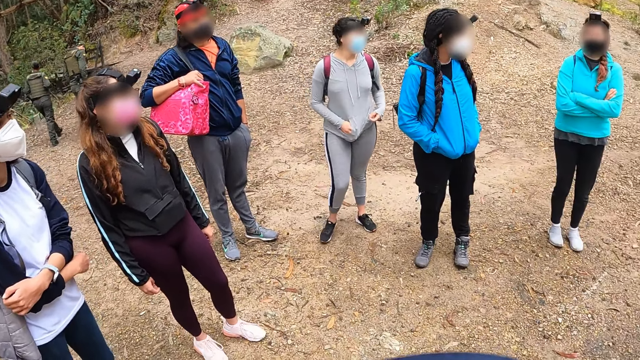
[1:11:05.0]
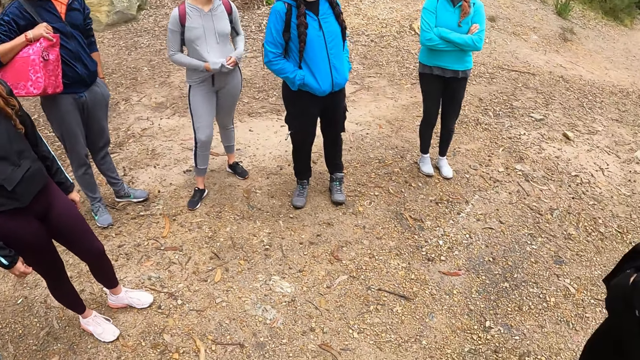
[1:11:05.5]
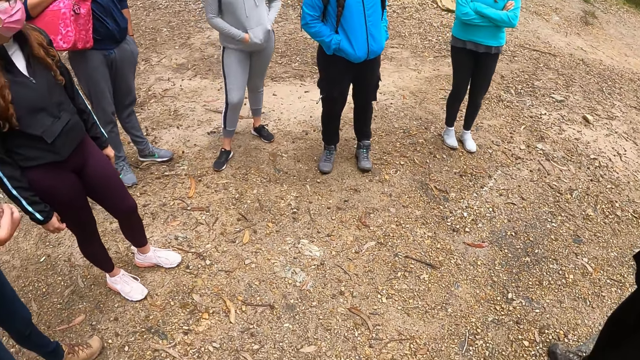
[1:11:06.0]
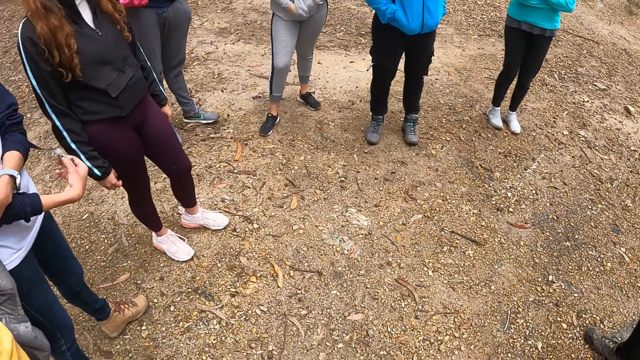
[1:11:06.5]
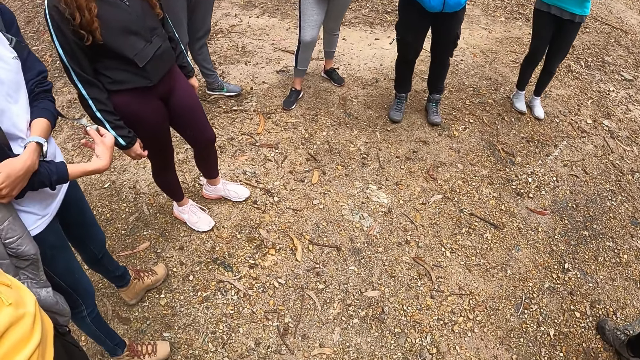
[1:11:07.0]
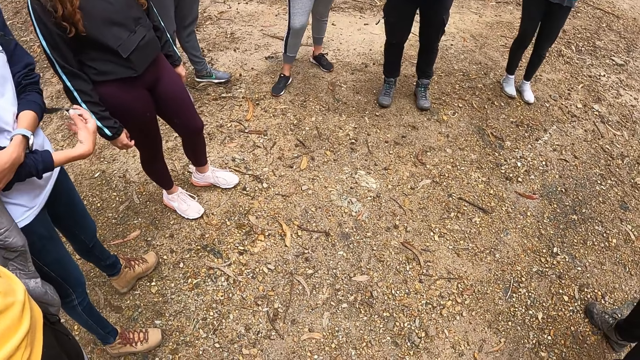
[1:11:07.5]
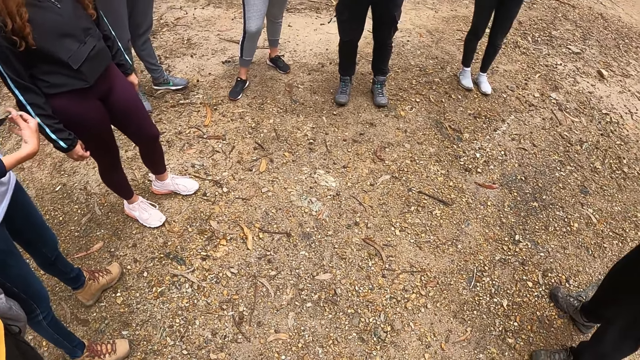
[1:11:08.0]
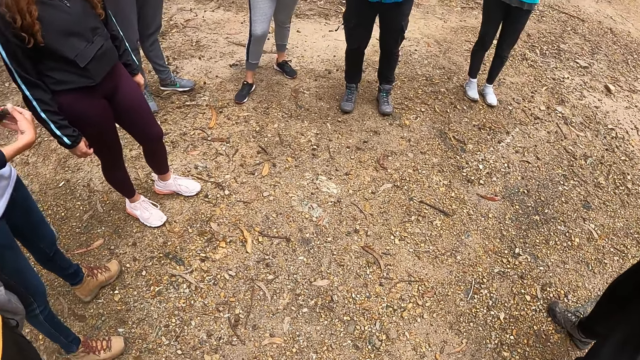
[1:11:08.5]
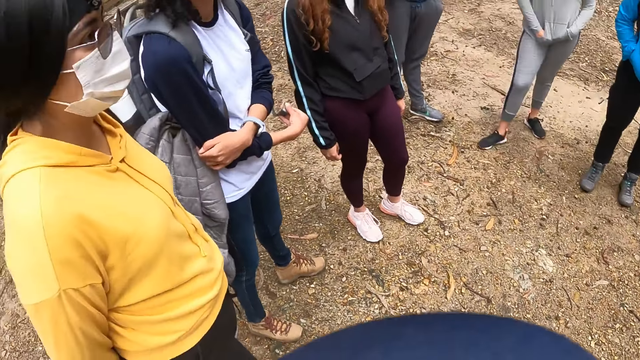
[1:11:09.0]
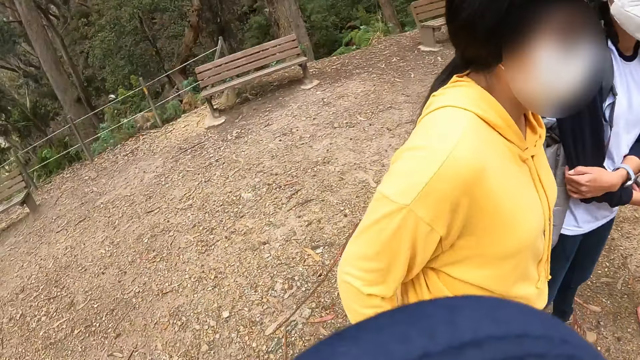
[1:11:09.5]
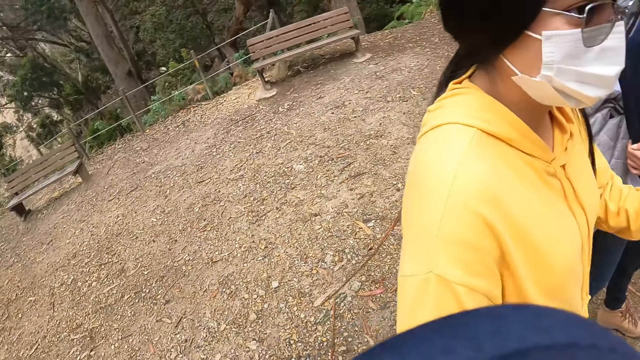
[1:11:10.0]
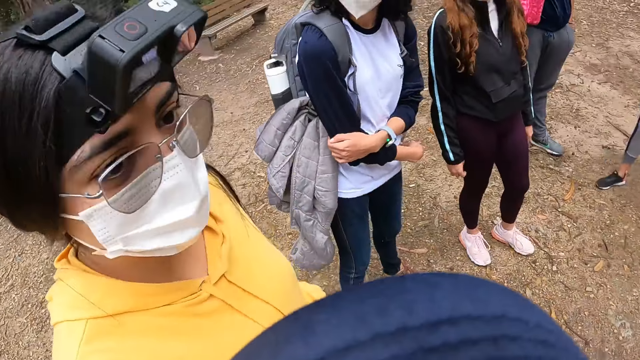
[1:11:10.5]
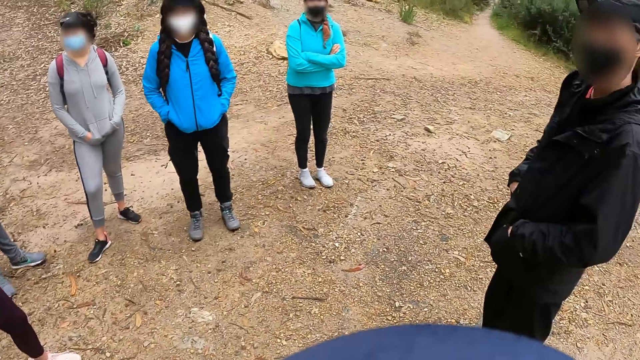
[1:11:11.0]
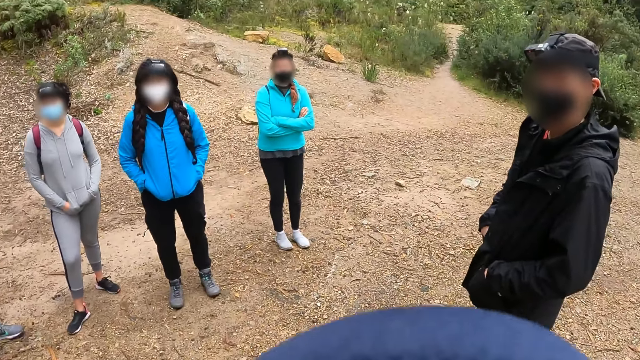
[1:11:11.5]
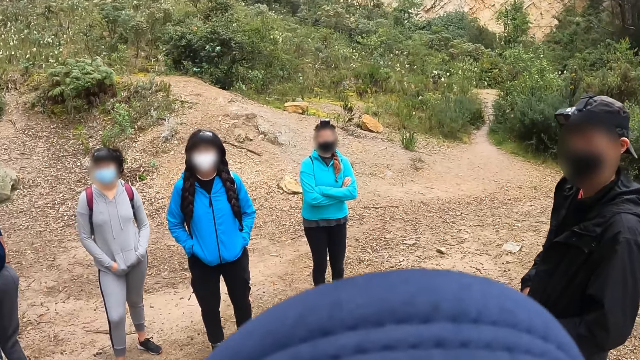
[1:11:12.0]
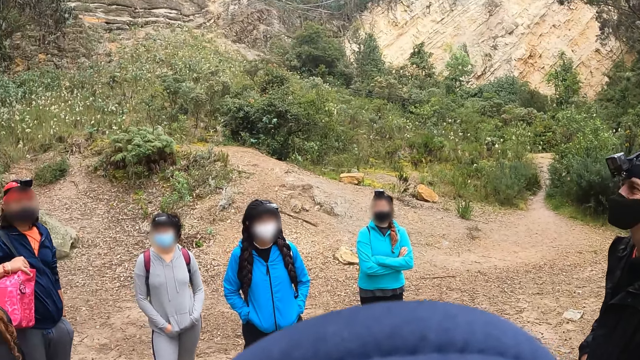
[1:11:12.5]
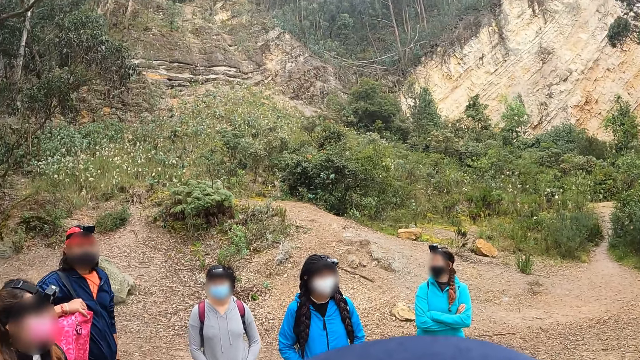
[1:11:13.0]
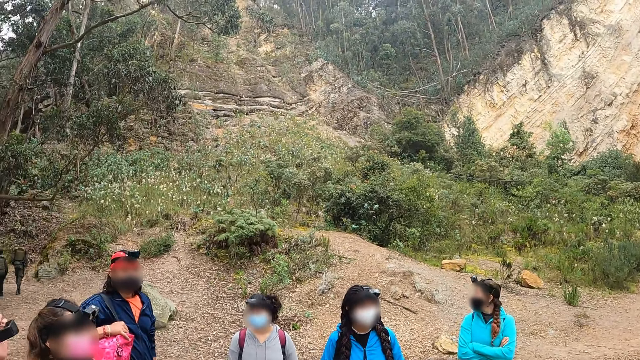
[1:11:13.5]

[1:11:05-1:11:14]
A lady holds the strap with the right hand. Someone gestures with the hand.

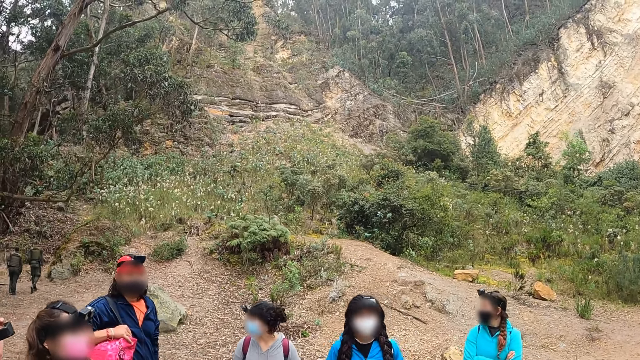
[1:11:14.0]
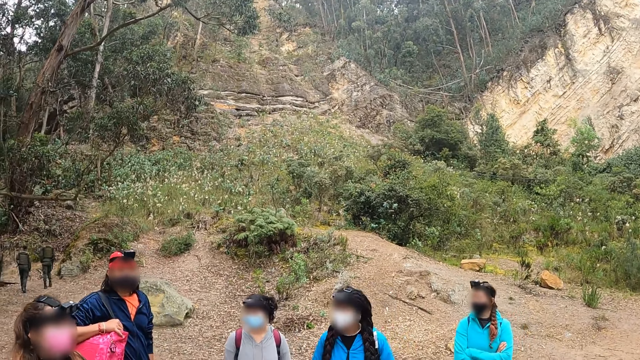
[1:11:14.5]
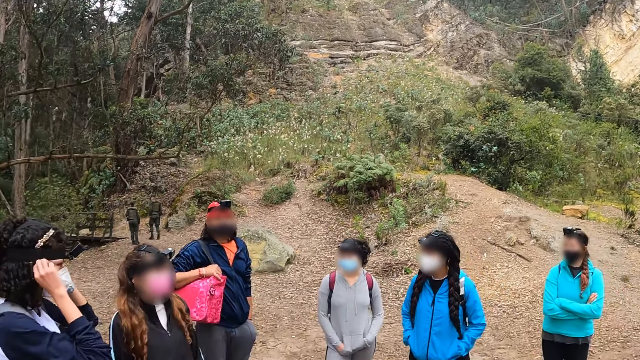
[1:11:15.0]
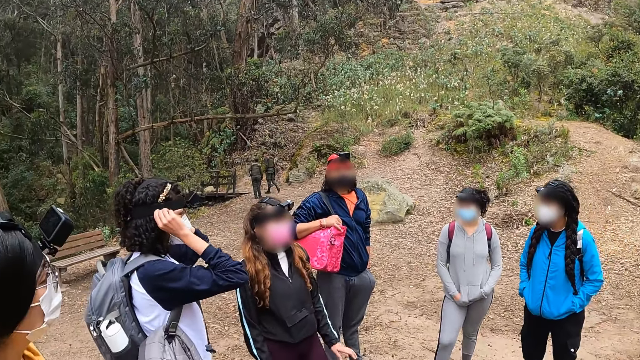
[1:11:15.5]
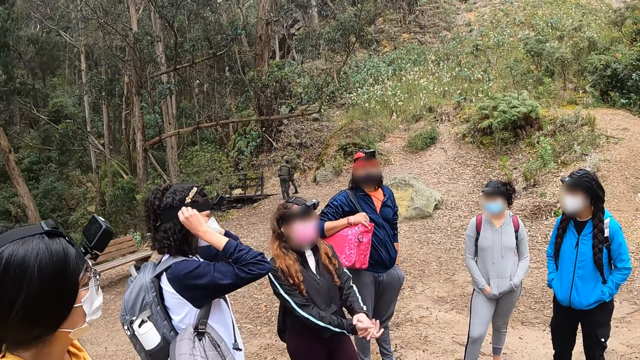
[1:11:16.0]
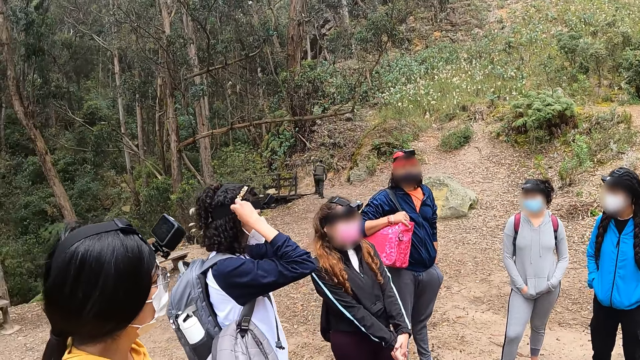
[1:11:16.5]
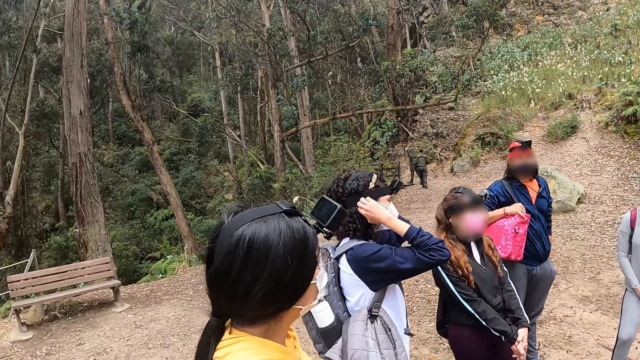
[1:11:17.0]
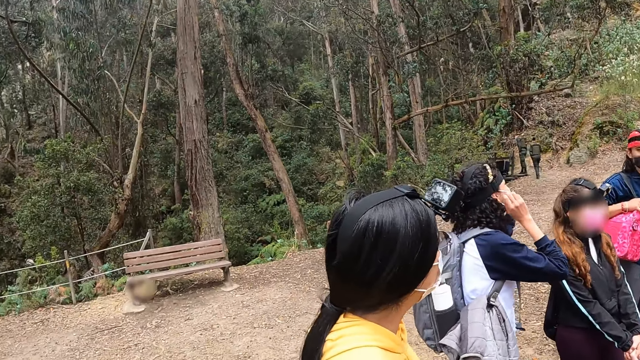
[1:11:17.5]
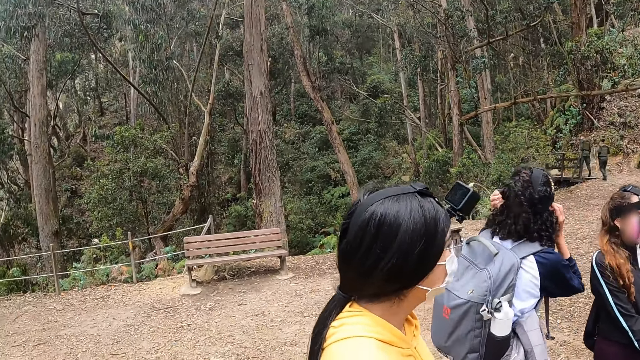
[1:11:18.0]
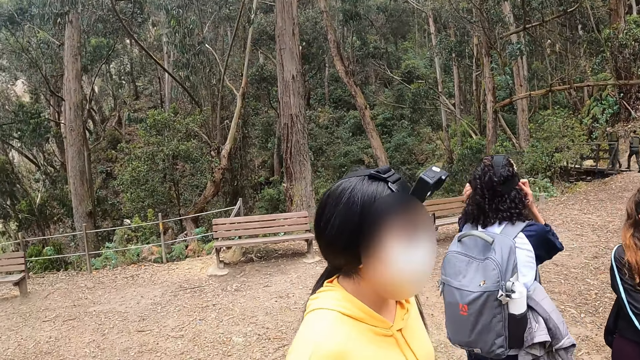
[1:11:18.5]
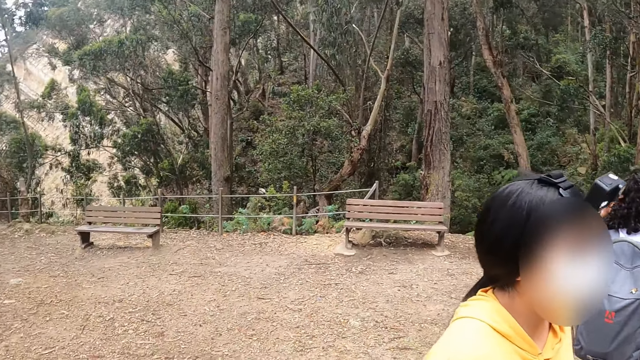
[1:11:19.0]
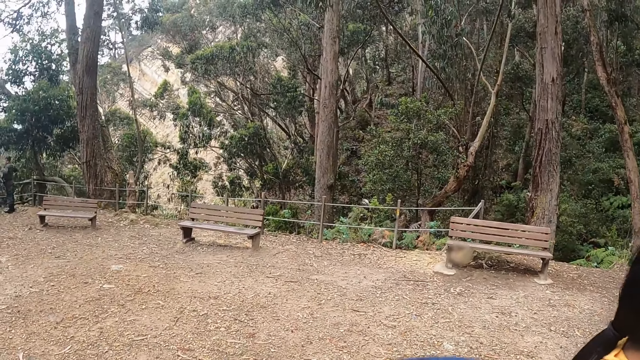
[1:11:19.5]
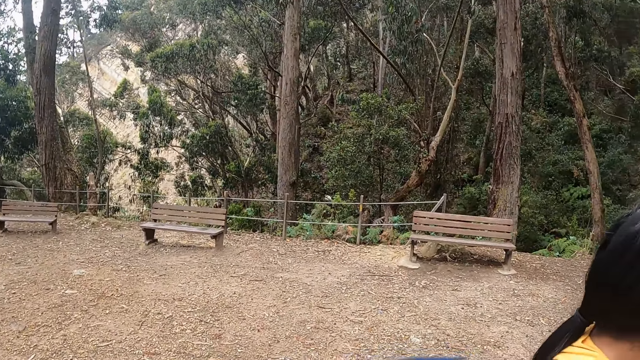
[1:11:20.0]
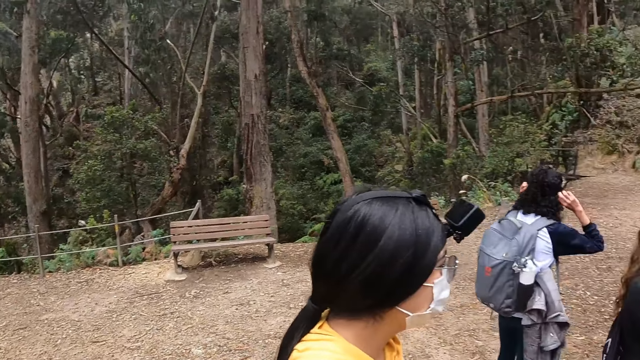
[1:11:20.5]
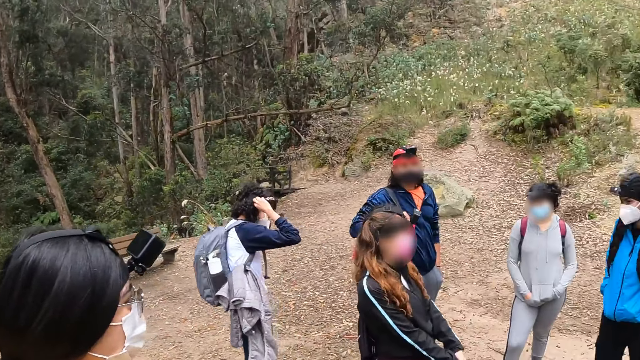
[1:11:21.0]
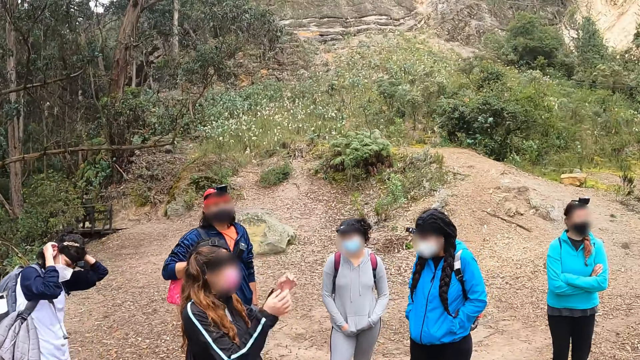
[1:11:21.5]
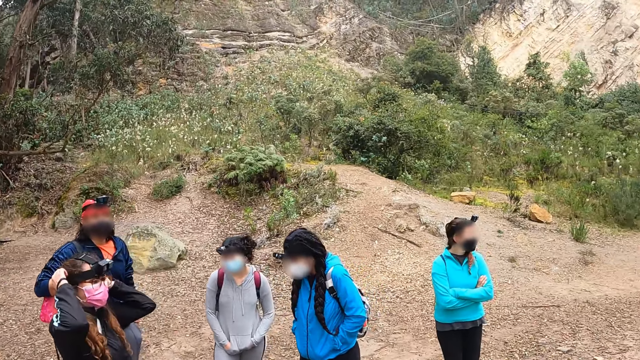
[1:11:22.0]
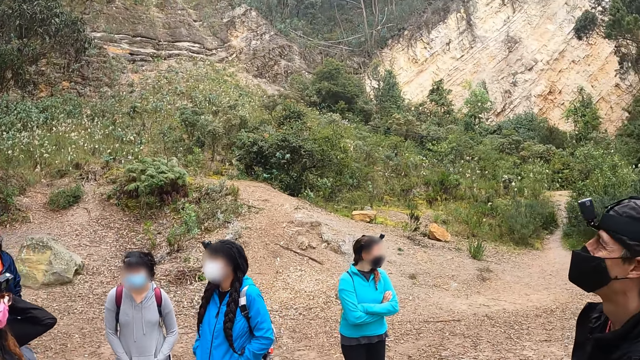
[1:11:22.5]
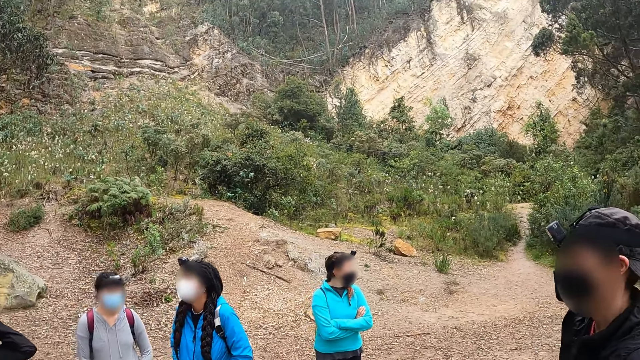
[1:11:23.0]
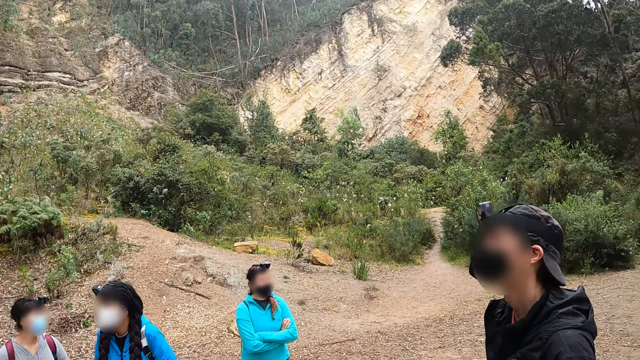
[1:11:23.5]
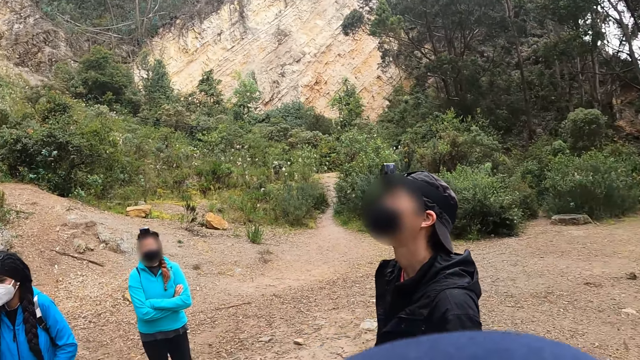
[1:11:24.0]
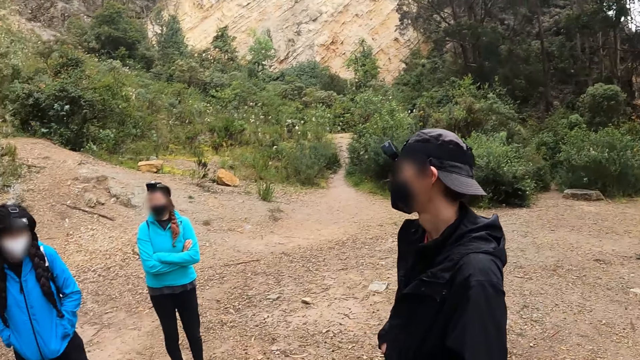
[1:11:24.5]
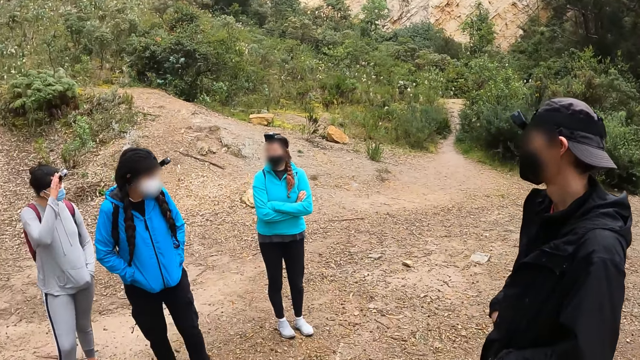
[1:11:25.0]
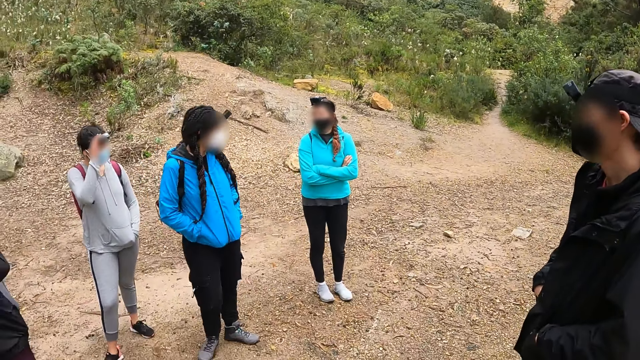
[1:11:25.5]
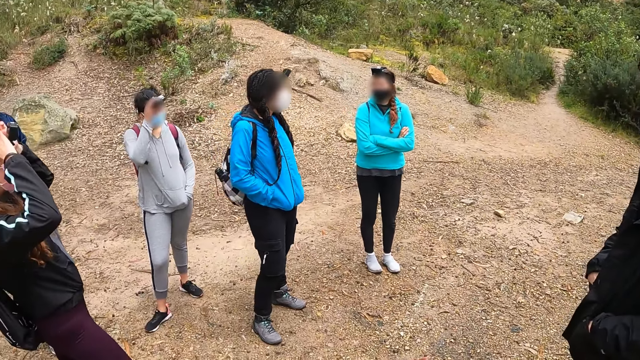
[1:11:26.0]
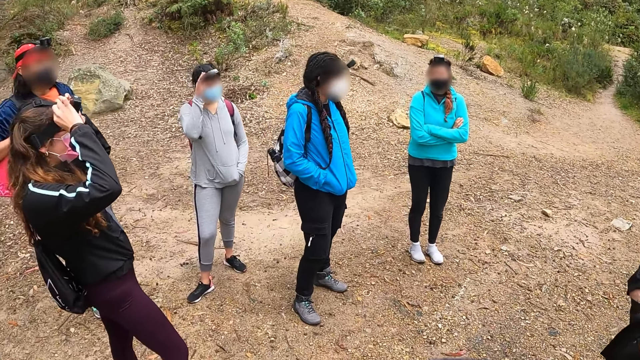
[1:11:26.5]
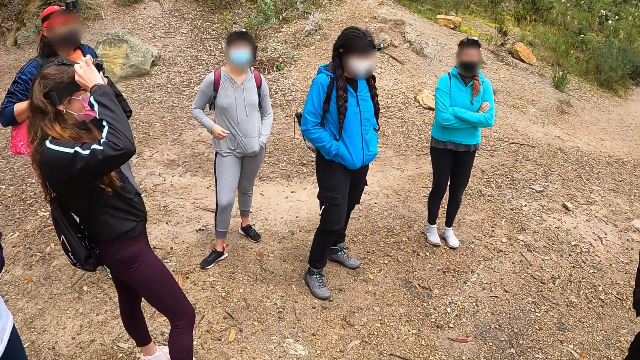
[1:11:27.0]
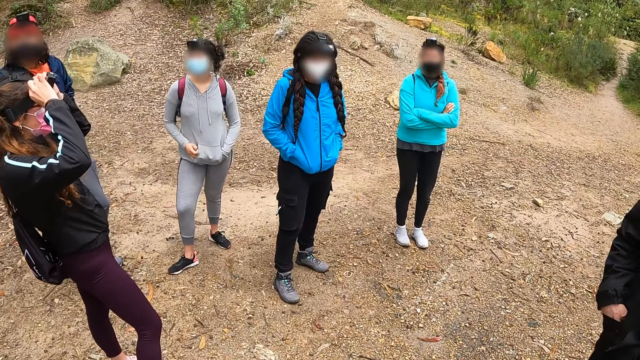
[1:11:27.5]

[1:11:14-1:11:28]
A woman adjusts a camera on her head with both hands. A lady adjusts the mask. The lady turns. Another woman adjusts a camera on her head with both hands. A third woman adjusts a camera on her head with both hands.
